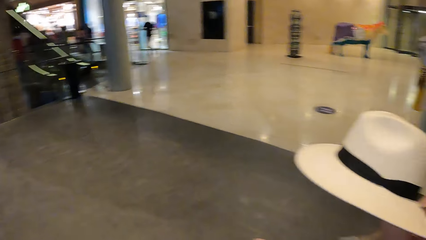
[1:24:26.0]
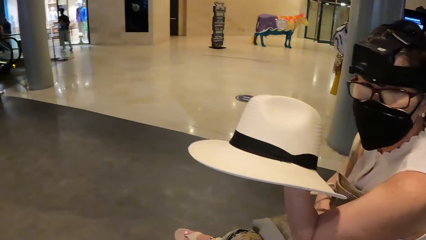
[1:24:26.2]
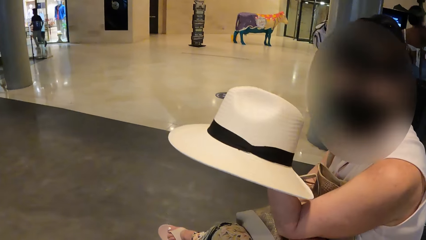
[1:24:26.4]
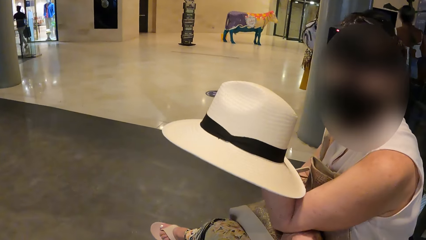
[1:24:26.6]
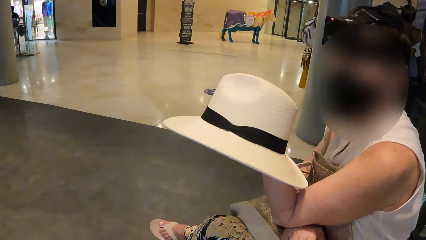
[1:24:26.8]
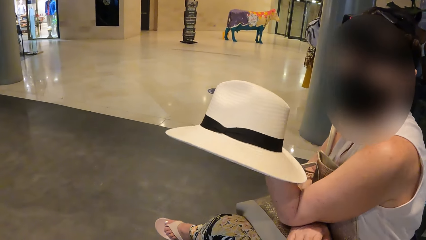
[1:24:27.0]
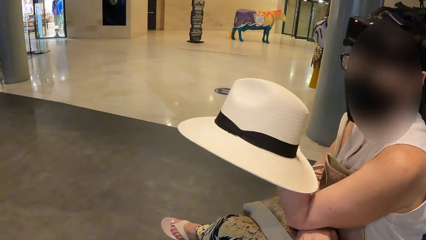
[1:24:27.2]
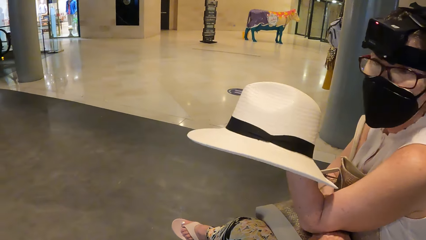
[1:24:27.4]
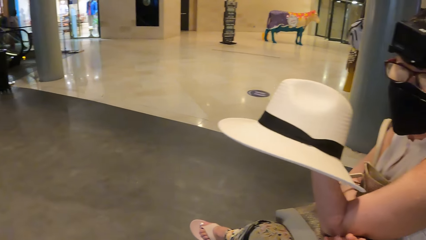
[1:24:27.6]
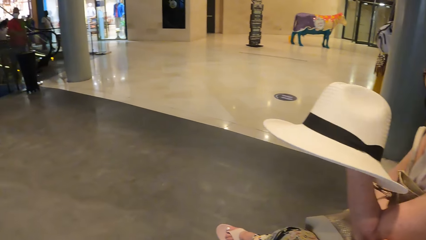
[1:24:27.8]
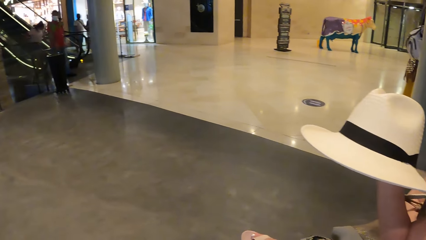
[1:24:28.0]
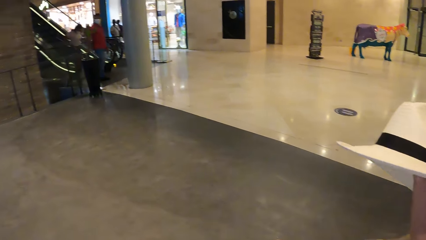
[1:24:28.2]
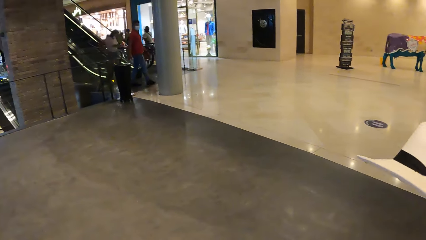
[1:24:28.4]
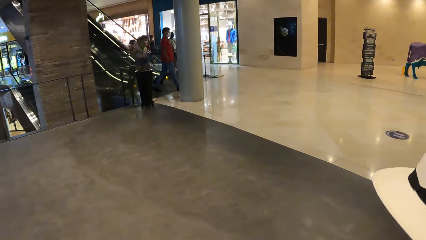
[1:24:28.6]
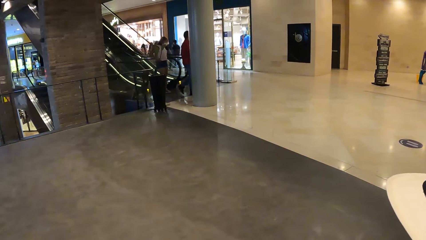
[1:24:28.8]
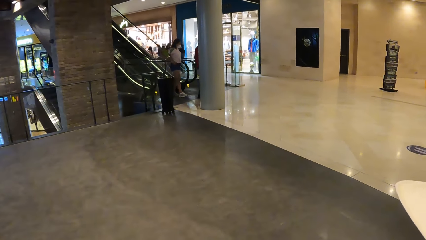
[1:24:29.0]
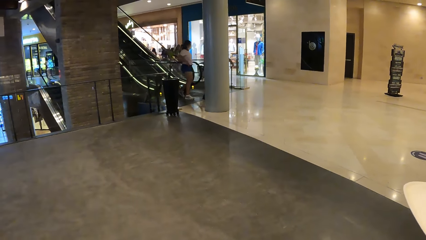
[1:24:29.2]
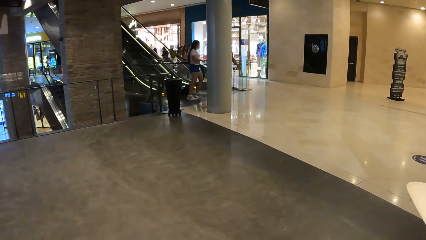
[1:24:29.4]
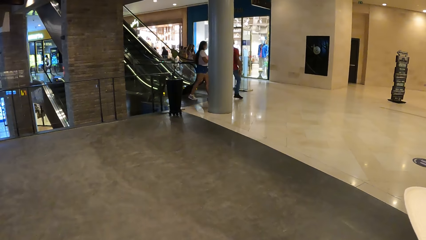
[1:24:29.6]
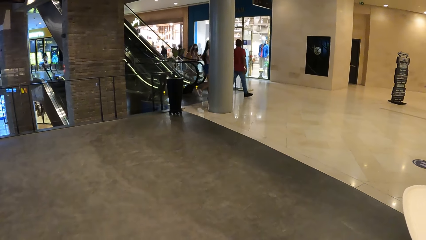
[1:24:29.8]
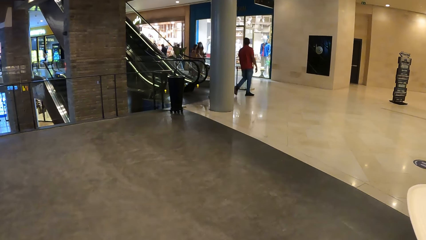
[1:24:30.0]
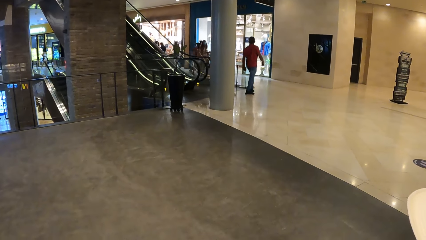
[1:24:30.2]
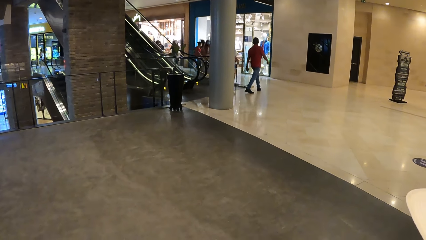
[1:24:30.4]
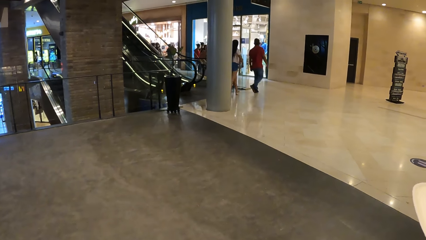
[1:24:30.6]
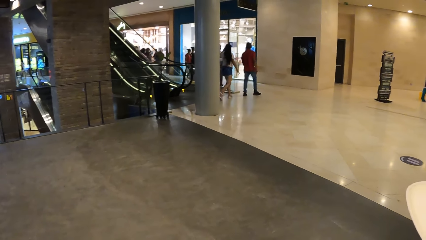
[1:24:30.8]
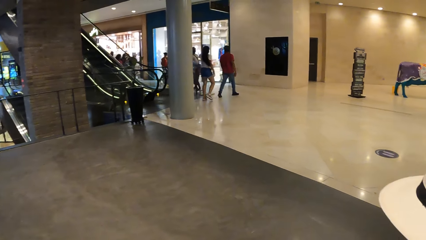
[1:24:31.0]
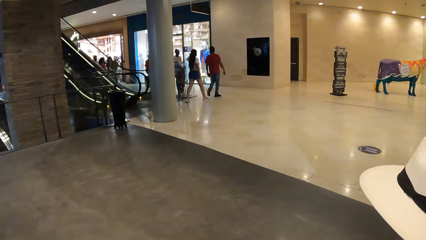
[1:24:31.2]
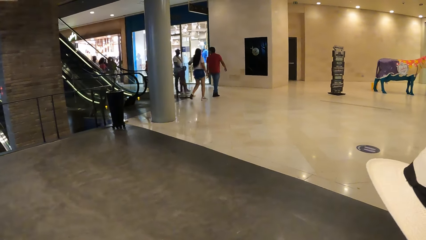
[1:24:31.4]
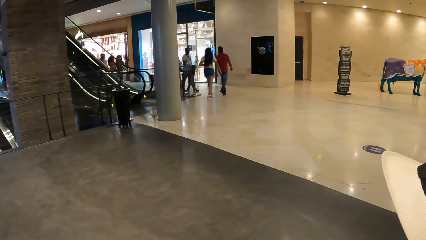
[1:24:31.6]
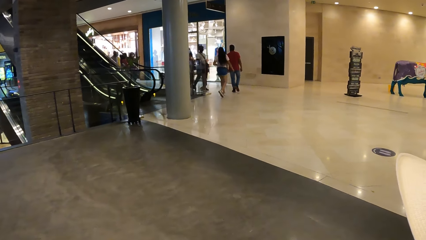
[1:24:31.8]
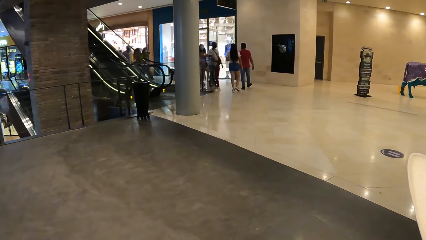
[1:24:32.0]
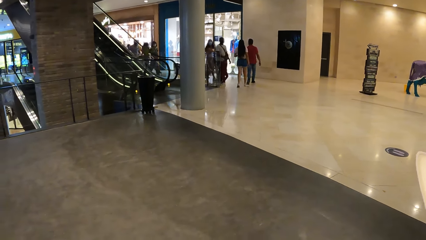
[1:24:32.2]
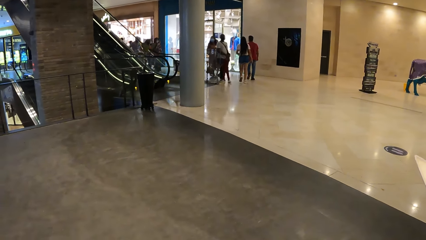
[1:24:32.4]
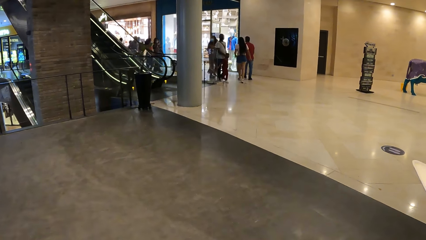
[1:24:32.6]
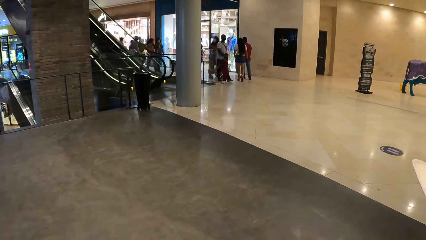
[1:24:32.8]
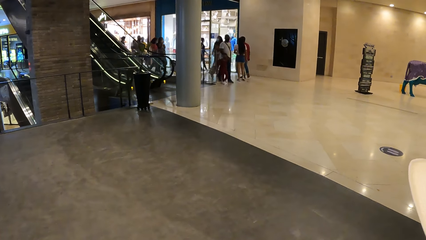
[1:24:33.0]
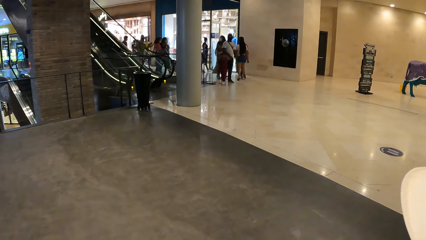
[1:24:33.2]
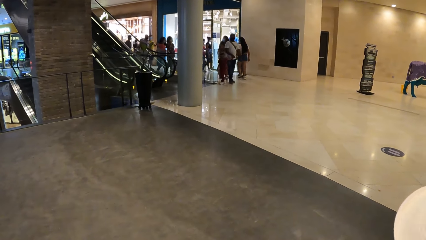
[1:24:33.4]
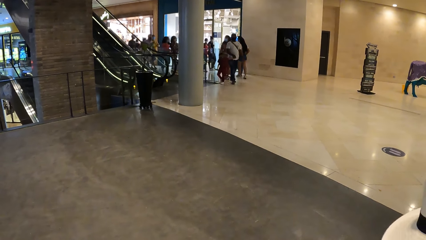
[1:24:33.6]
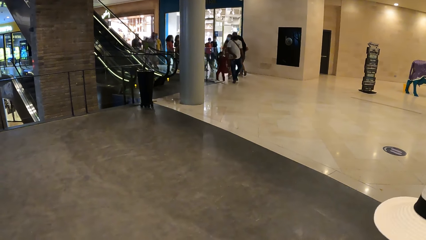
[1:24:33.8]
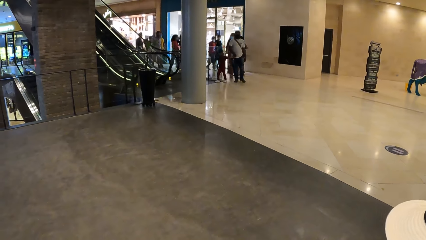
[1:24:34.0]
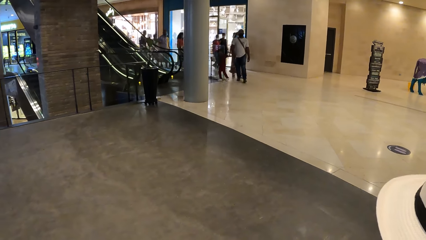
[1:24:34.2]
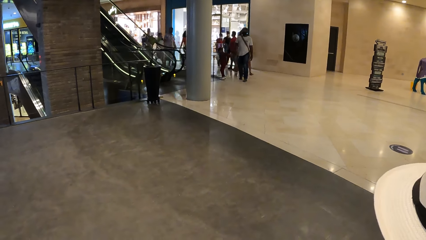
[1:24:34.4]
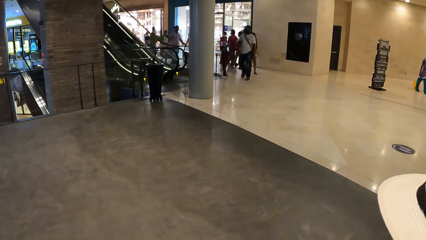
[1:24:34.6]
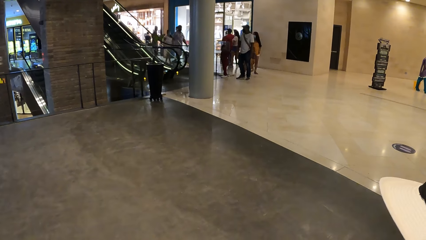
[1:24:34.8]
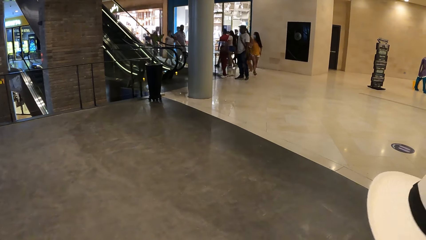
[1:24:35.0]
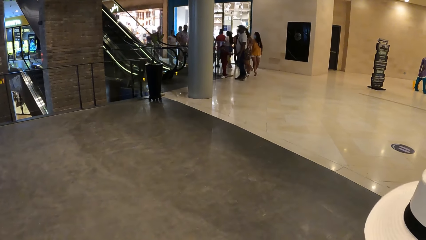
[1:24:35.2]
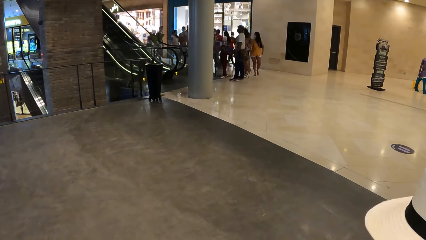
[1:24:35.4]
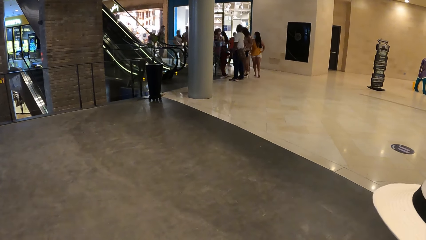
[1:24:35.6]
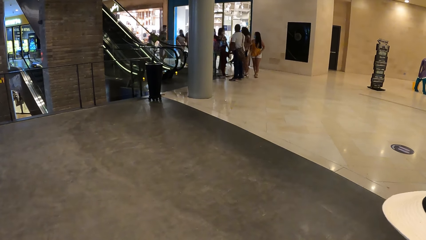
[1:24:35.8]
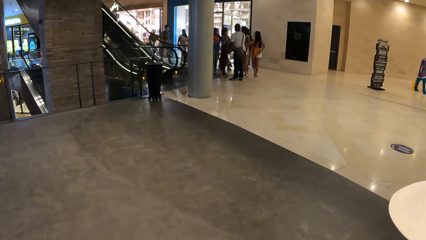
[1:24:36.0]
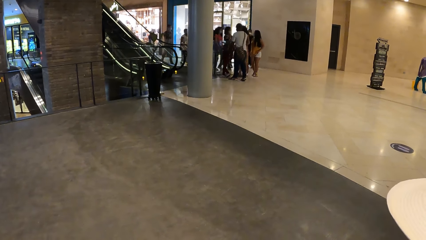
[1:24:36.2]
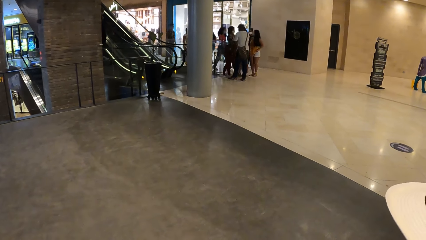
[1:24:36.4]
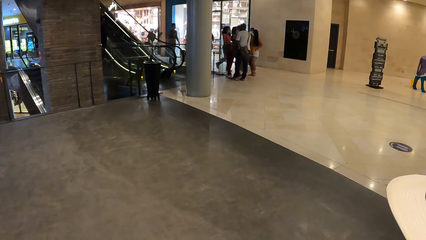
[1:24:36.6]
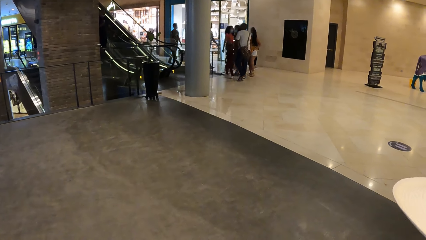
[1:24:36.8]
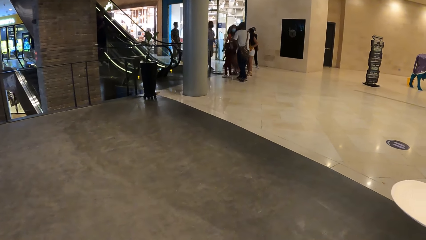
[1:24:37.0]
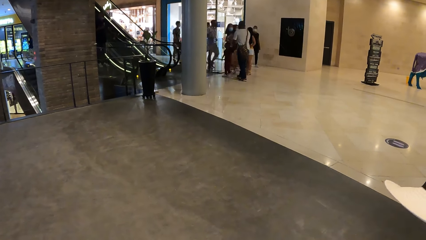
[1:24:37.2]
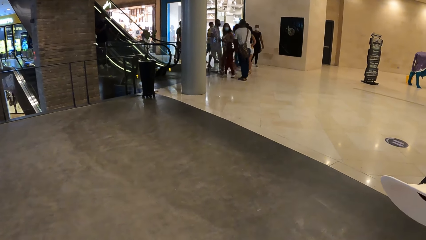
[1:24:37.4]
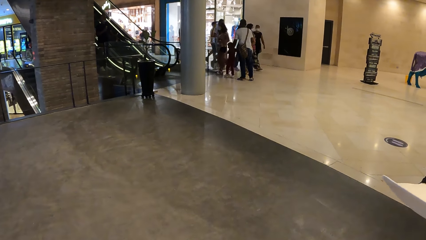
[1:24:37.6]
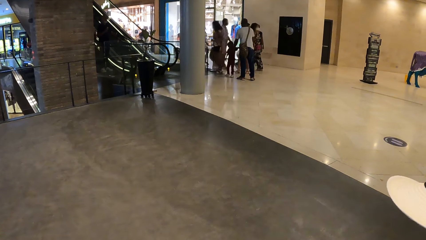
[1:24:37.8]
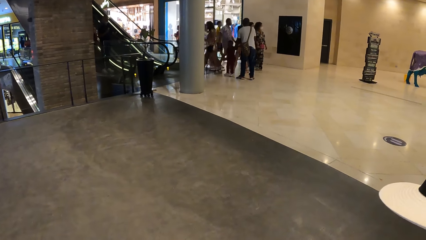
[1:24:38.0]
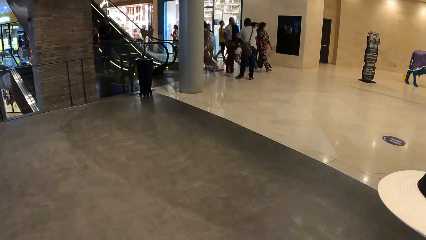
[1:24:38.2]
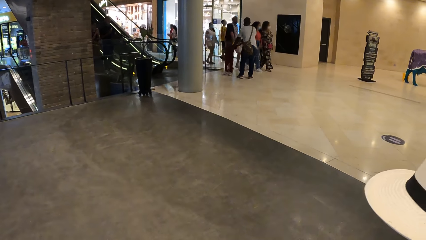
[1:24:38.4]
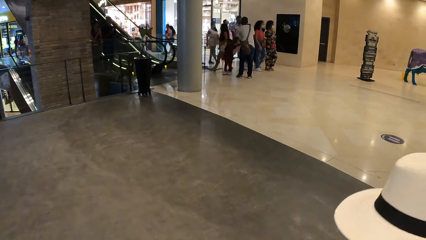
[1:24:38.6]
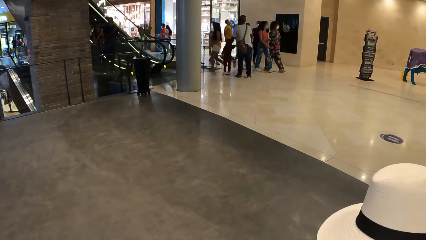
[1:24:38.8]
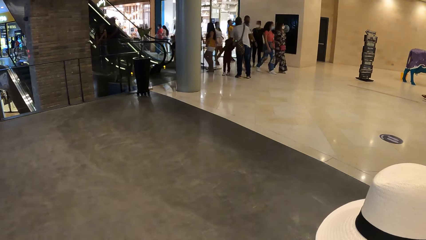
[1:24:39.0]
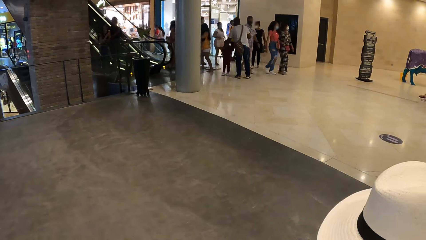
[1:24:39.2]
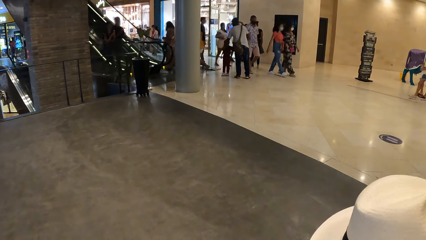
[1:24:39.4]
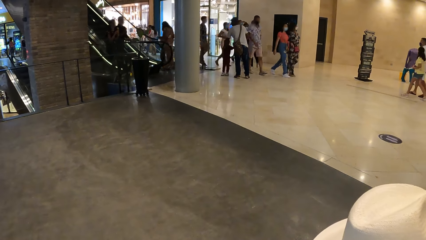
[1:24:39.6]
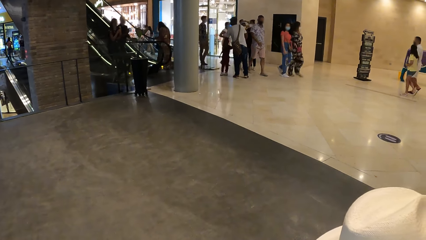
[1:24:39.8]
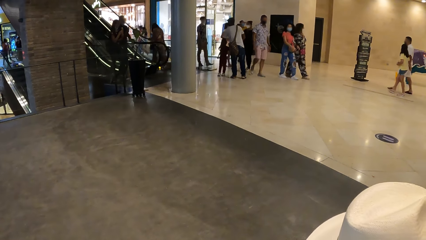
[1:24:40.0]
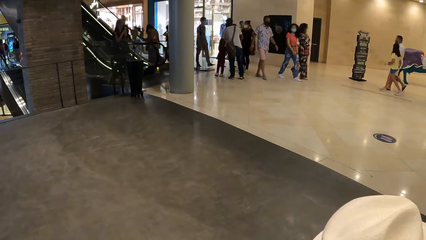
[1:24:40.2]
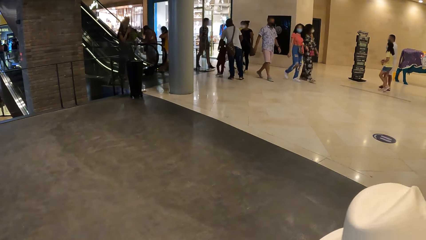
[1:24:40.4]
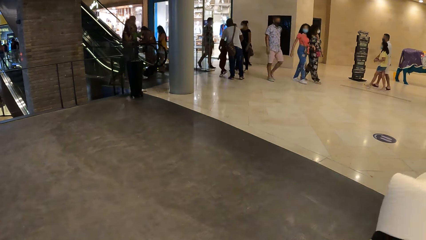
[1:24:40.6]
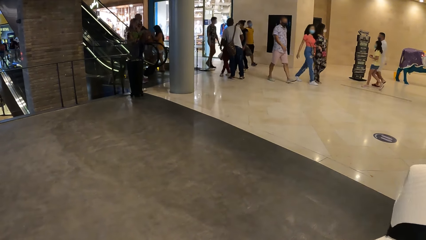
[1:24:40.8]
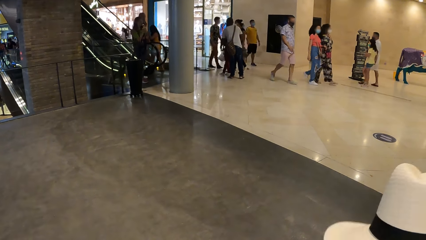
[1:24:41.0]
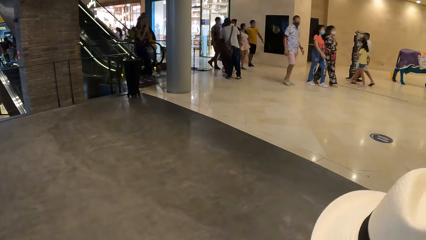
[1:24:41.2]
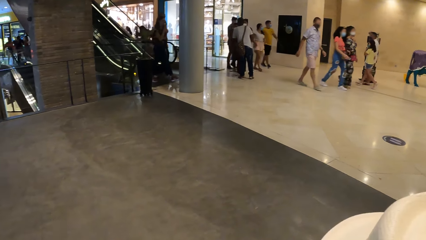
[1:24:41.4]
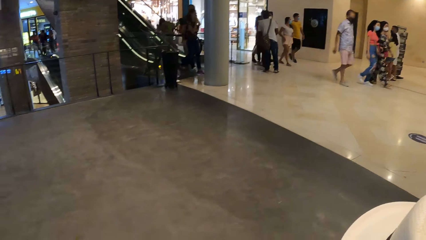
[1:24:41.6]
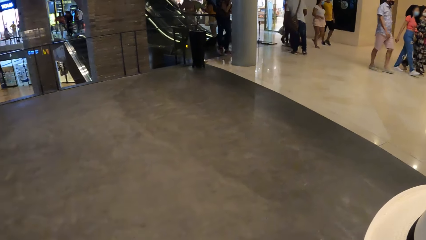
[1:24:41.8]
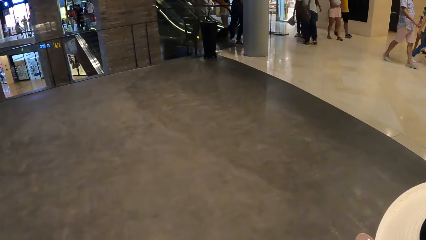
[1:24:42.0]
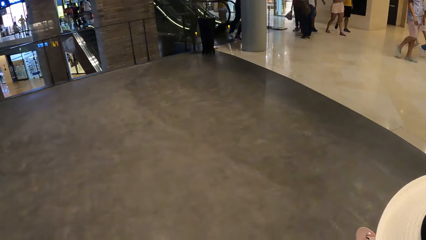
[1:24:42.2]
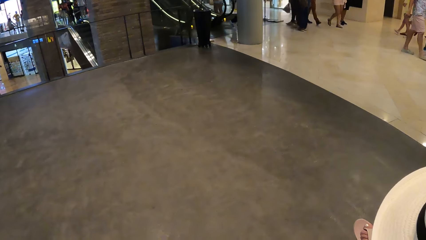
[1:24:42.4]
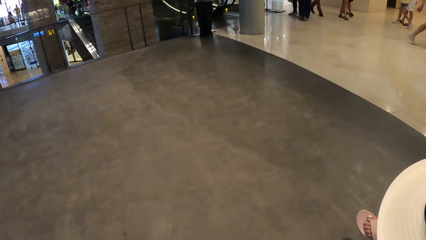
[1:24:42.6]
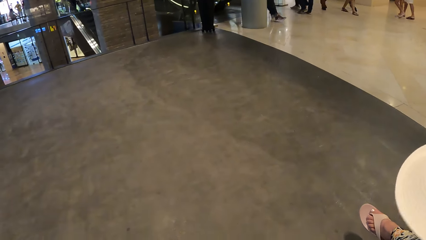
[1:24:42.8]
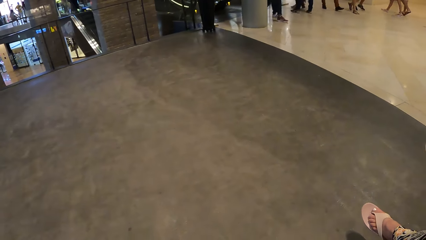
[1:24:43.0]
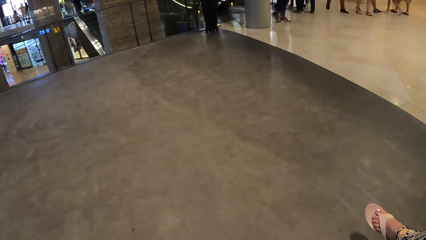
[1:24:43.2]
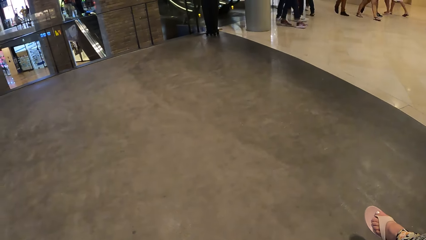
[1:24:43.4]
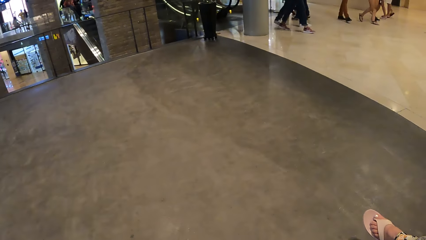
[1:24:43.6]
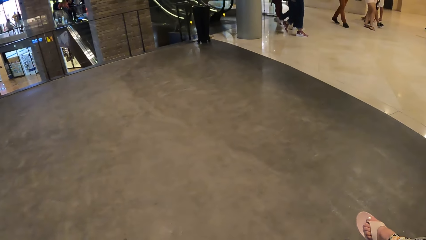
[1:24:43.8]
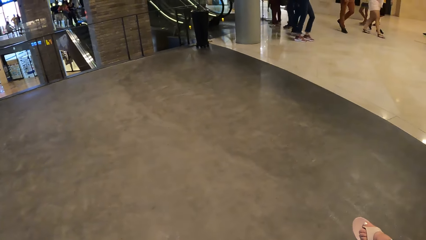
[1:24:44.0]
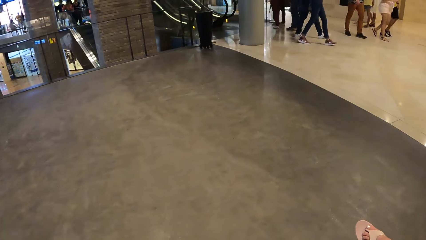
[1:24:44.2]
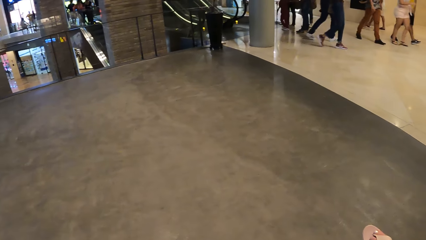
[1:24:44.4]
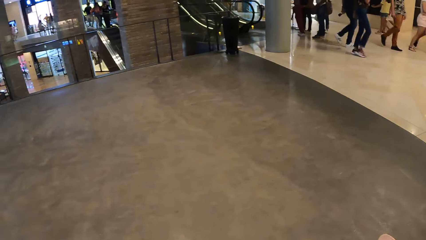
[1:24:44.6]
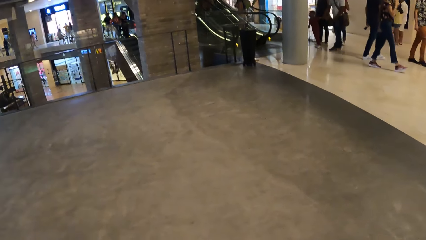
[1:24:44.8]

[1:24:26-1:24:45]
The camera wearer converses with a woman. They look at the woman. They look around the hall.
